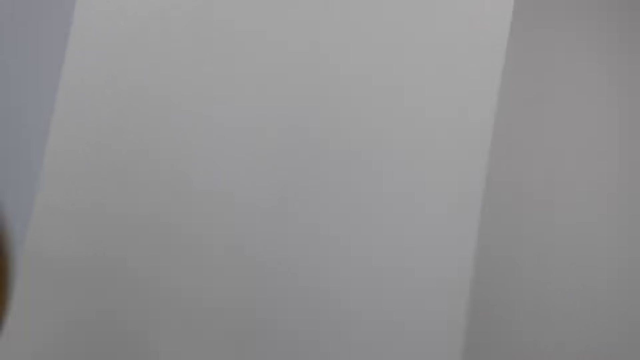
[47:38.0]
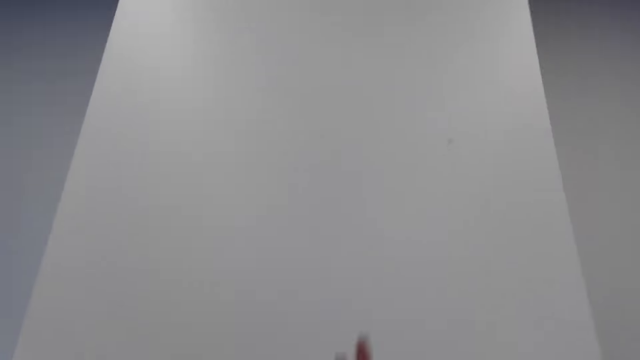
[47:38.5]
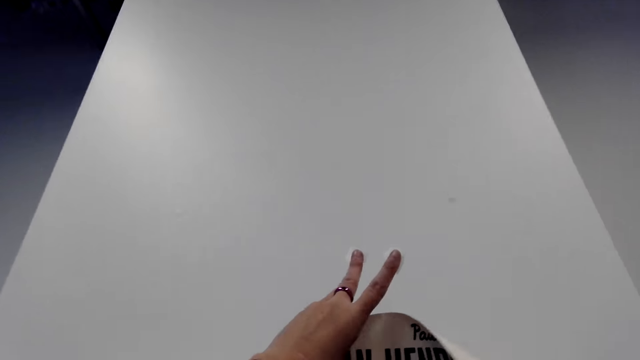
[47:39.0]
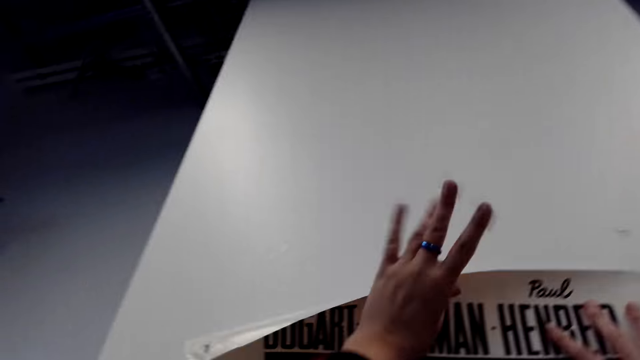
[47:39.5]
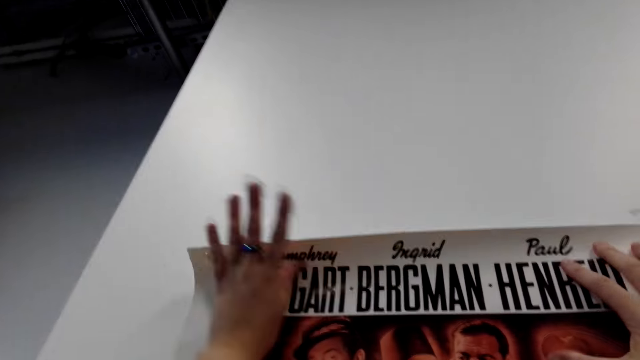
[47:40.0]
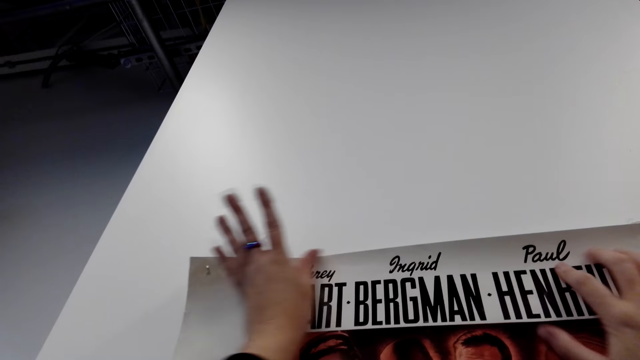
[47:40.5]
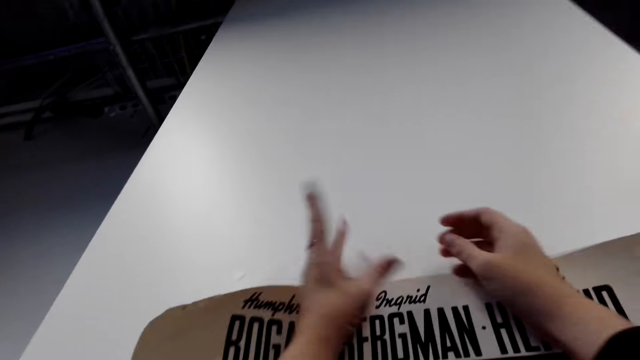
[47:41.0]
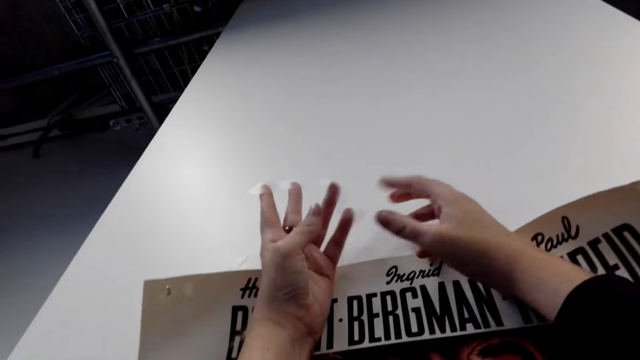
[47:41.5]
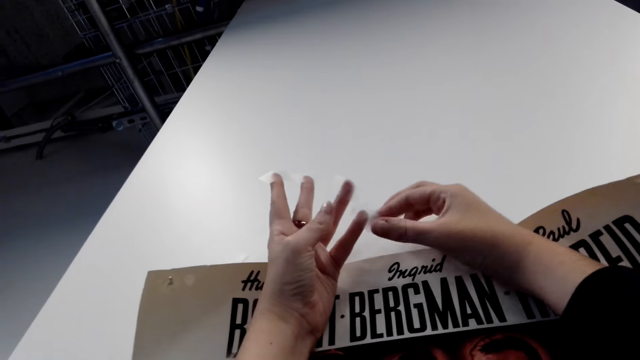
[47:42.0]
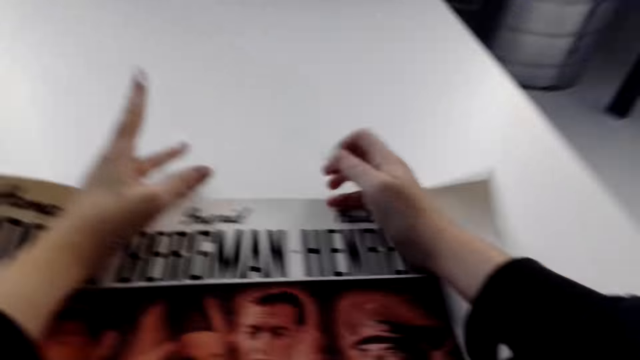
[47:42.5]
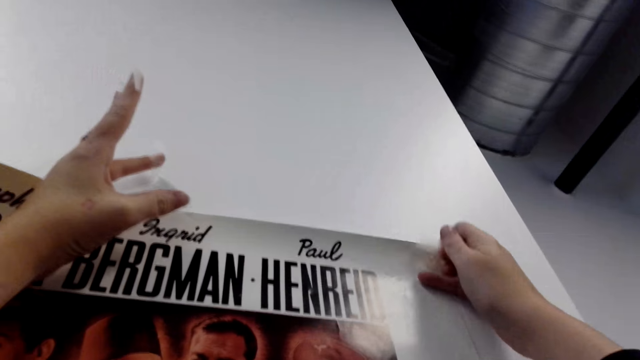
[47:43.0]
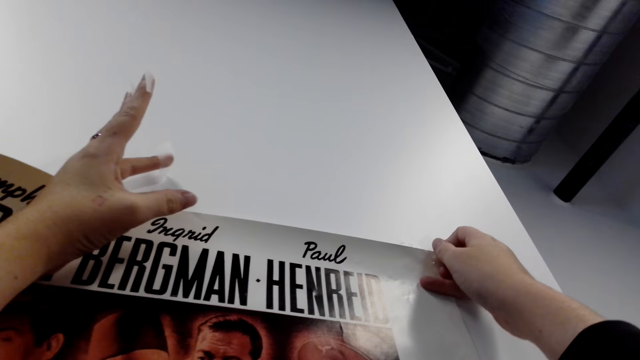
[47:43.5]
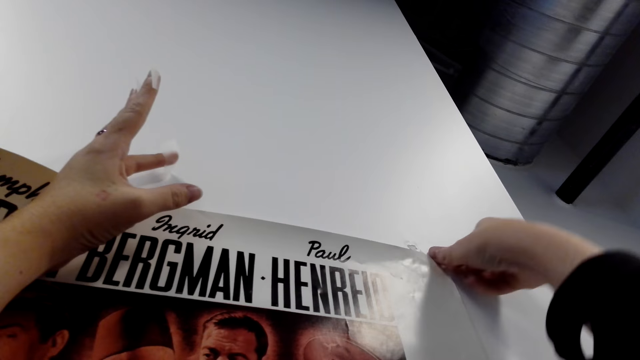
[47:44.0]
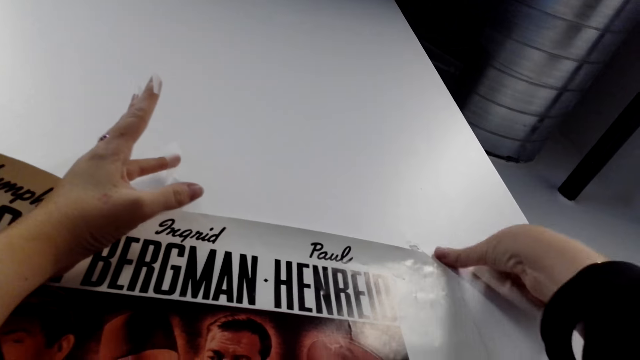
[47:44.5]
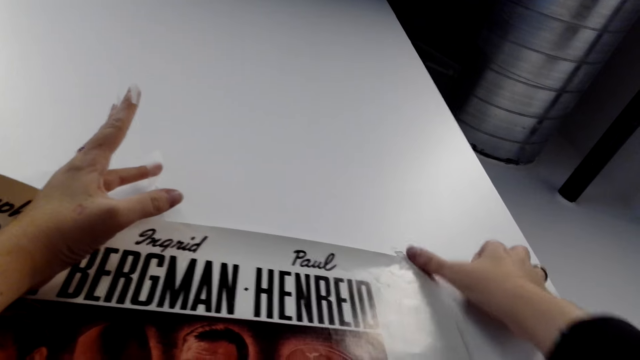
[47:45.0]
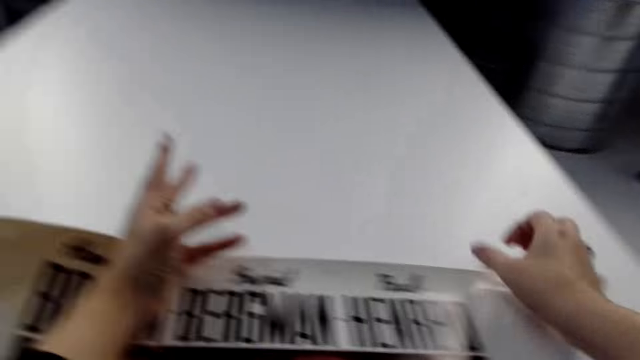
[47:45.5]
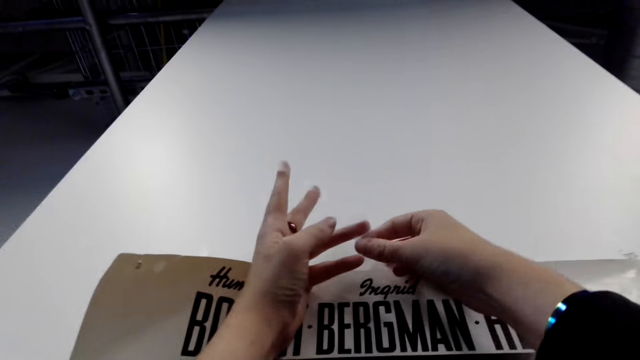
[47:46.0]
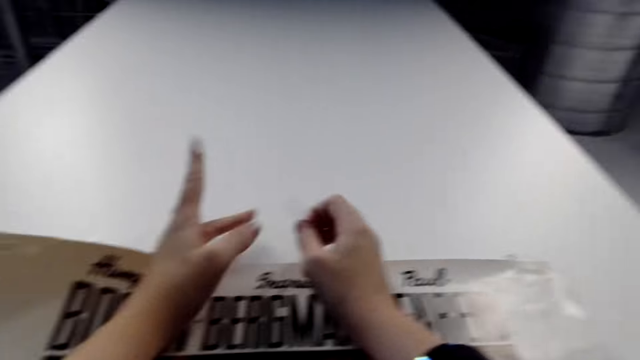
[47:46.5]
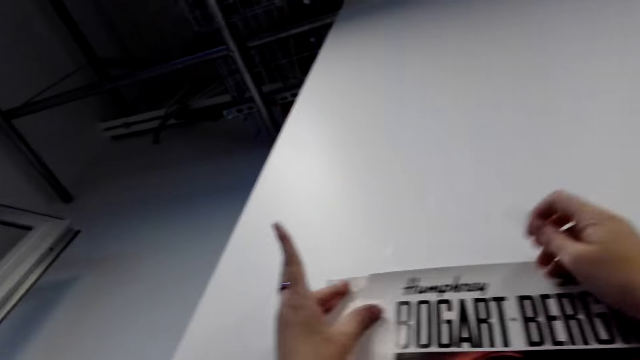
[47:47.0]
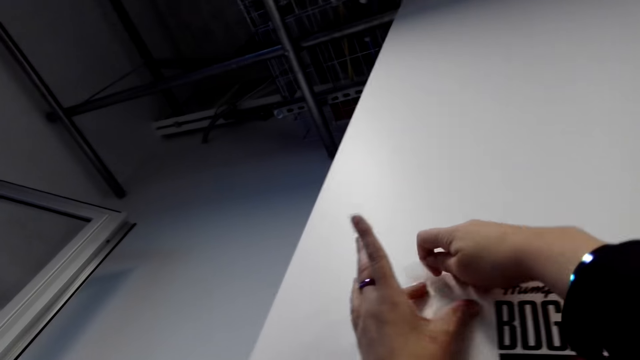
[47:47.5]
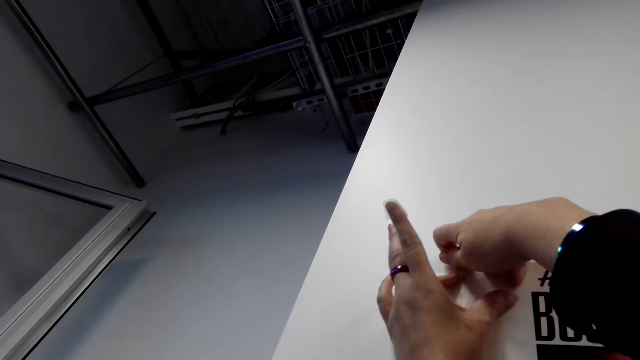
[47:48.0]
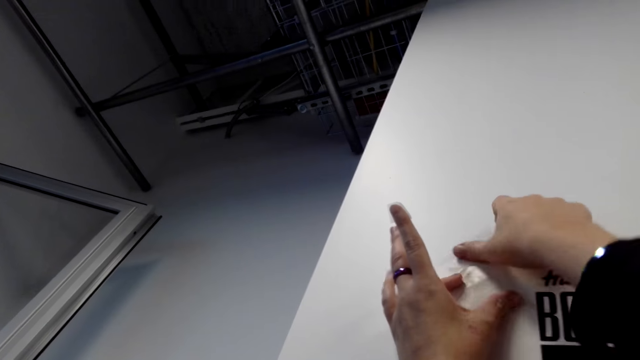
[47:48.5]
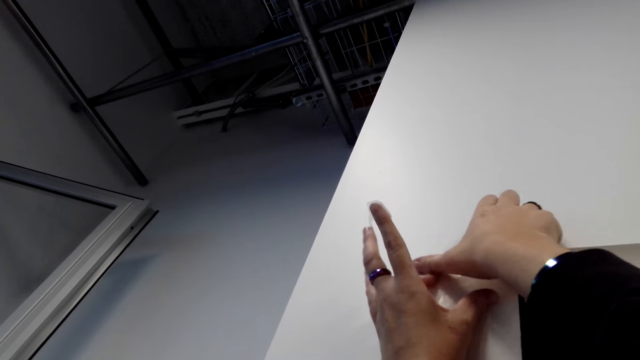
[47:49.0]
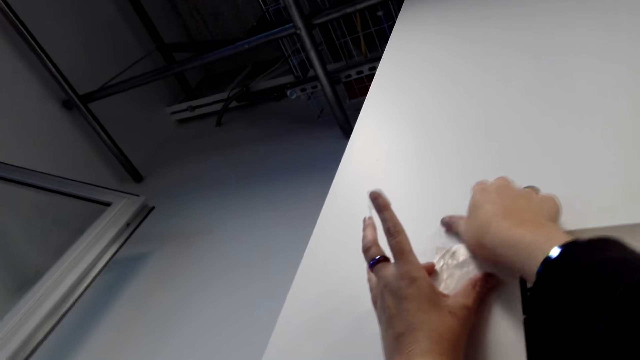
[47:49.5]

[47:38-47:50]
The camera wearer places a wall art on the wall. They tape the wall art on the wall.

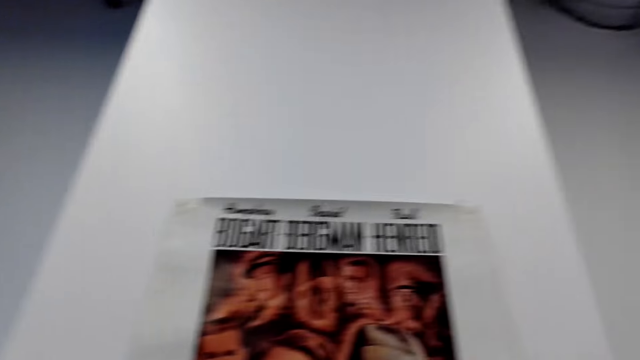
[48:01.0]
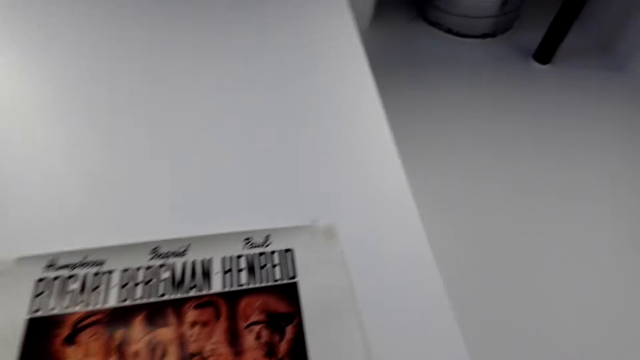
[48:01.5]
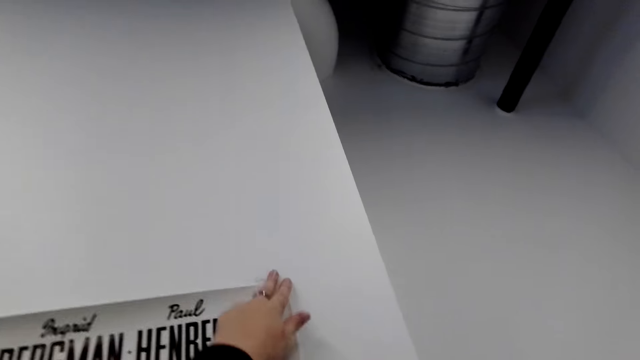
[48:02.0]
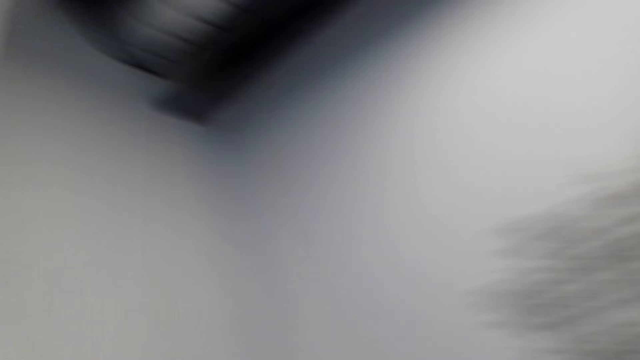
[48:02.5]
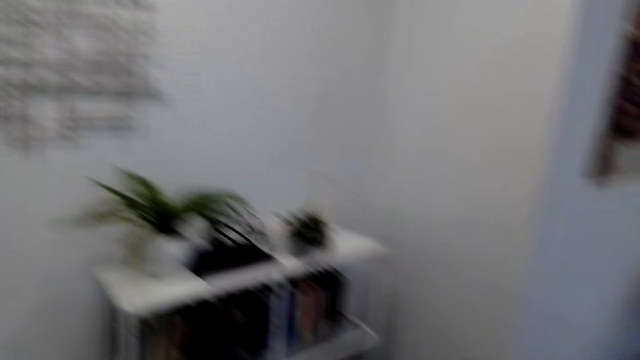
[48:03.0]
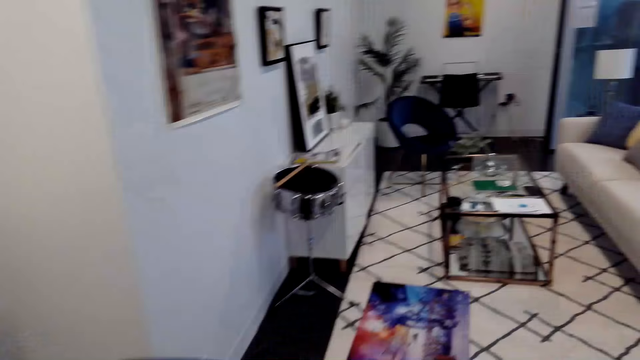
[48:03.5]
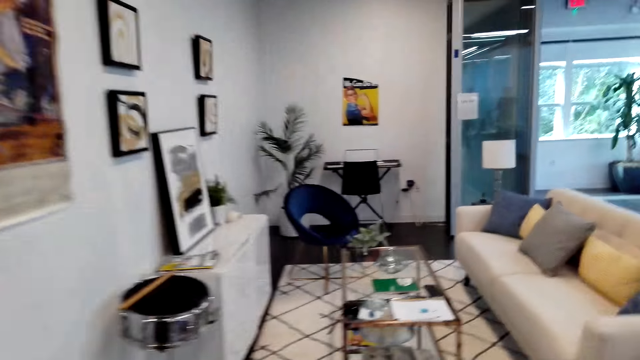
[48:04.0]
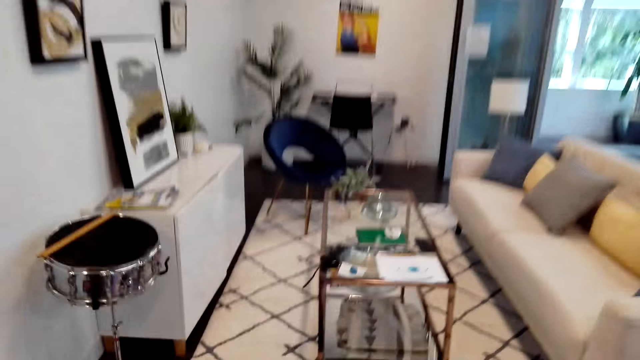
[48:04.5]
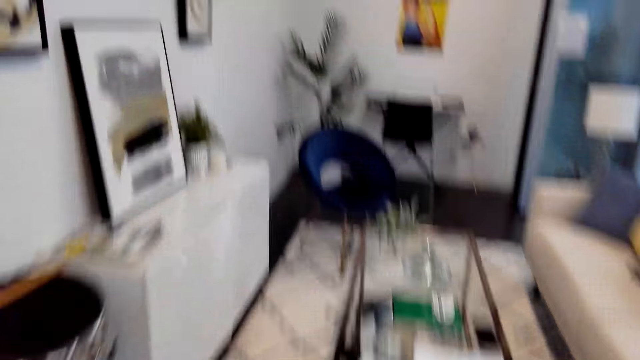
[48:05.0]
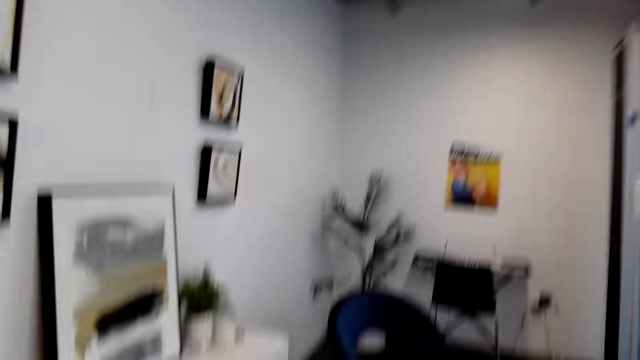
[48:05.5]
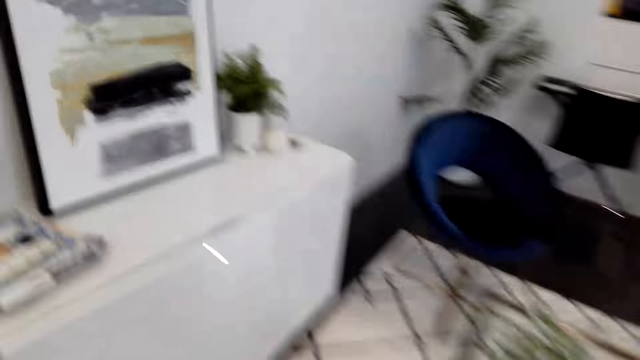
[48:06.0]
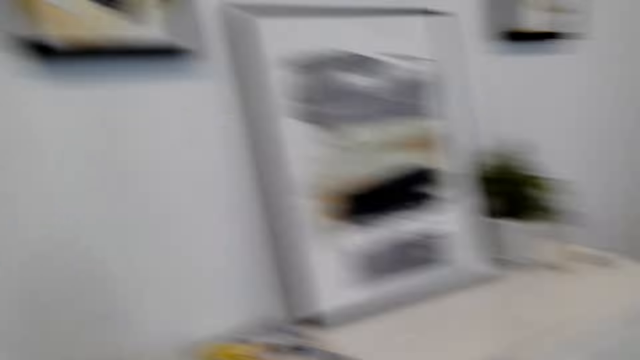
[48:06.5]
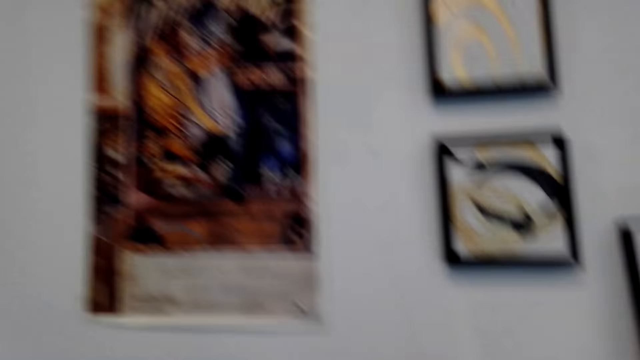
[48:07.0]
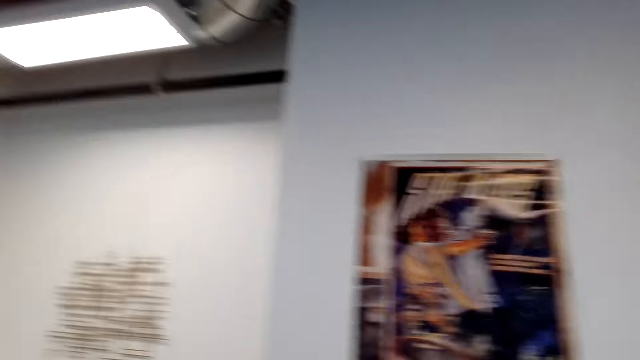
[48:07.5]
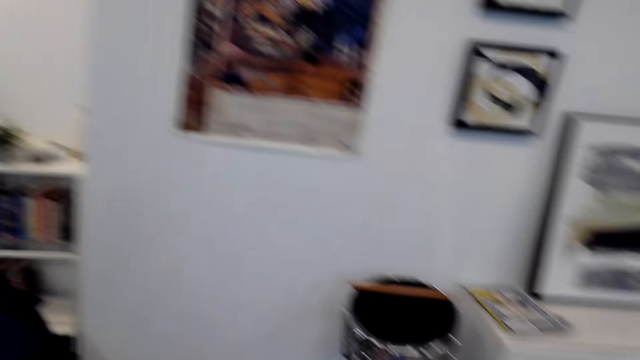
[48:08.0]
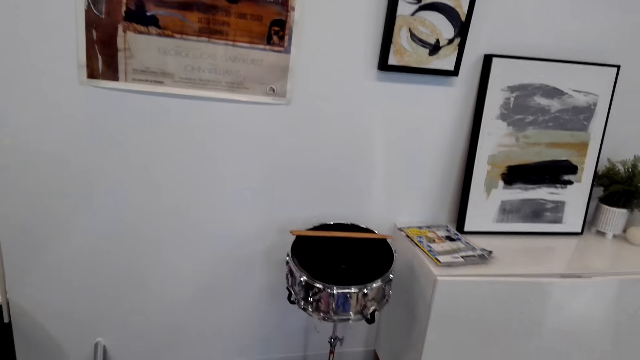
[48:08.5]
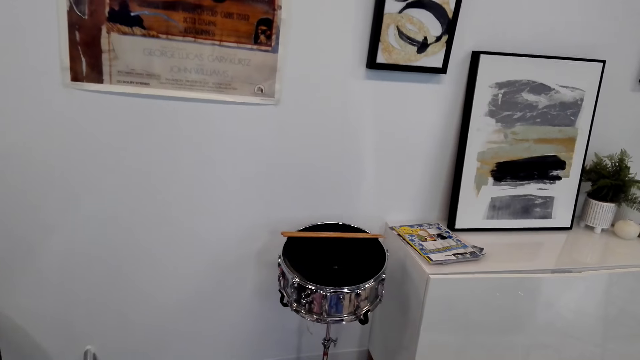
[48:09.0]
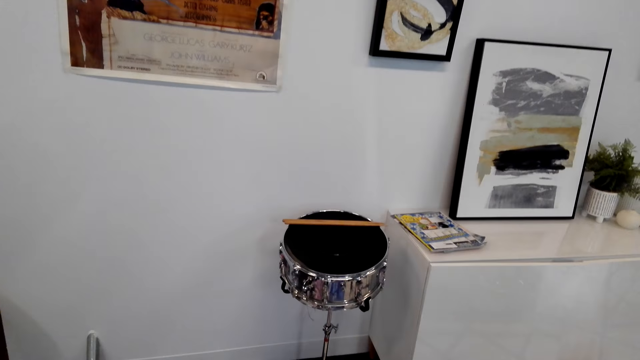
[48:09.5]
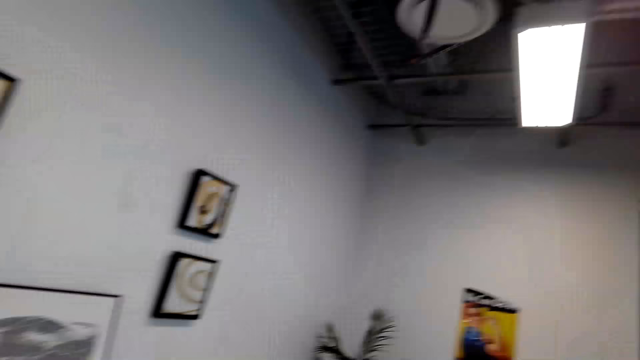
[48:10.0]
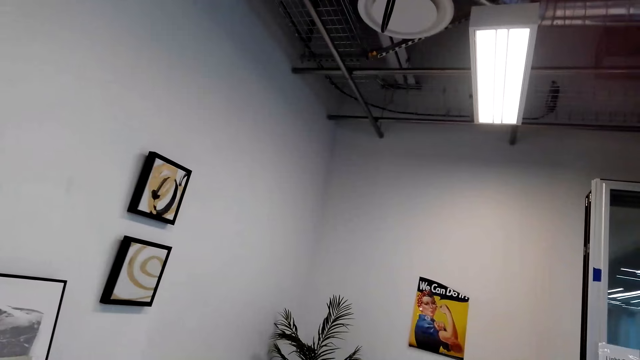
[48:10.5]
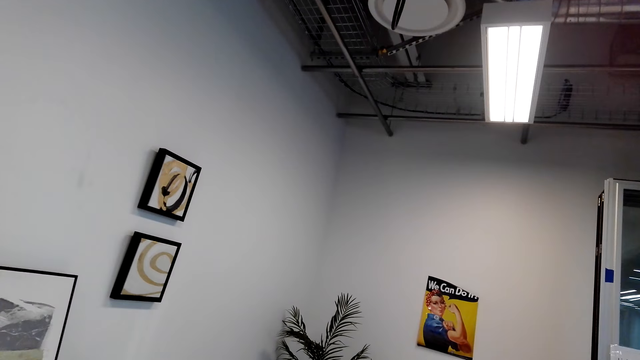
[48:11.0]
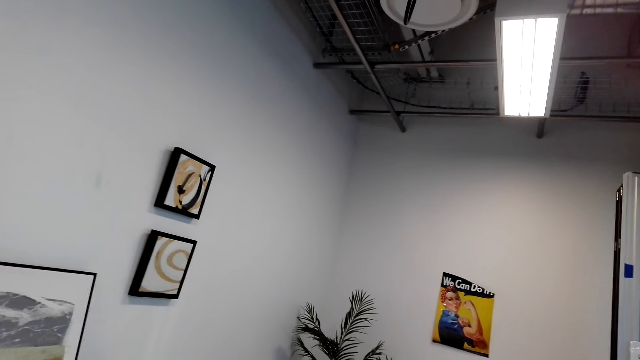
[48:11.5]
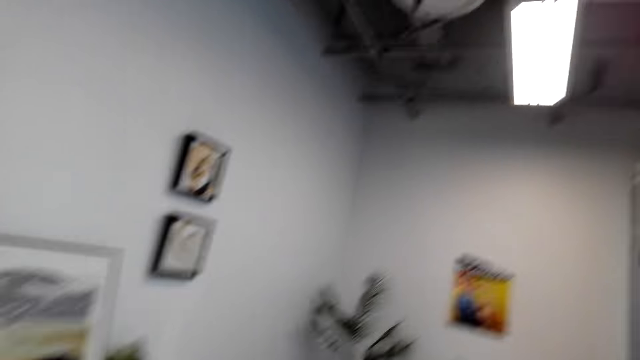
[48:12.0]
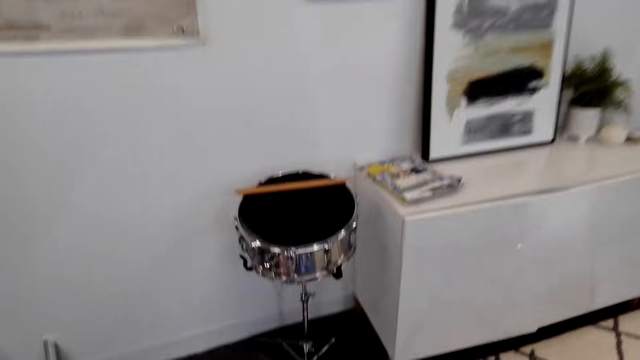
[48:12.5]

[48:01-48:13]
The camera wearer turns around the room. They walk round the room towards the table.
